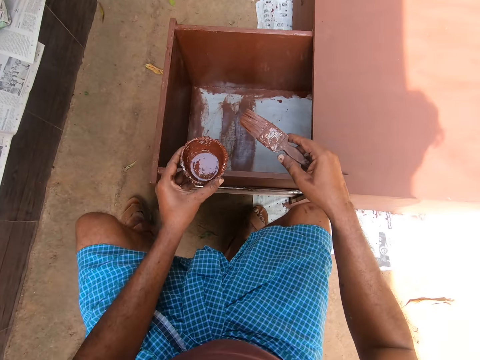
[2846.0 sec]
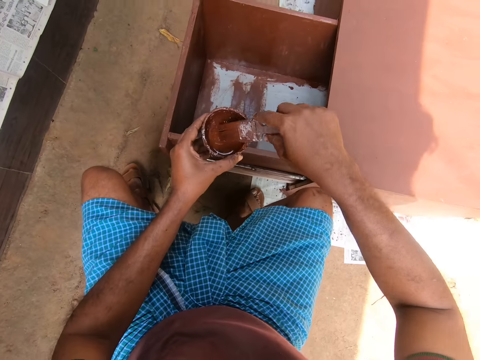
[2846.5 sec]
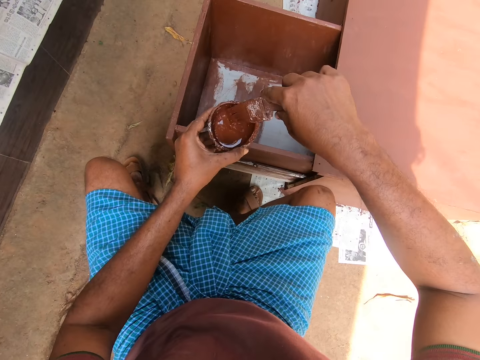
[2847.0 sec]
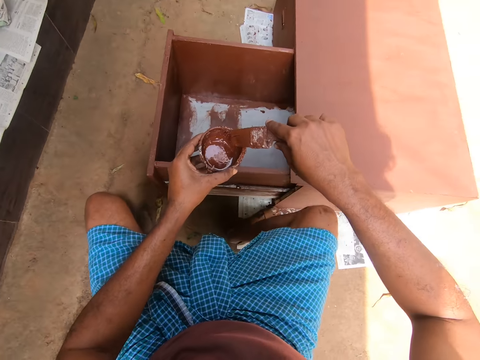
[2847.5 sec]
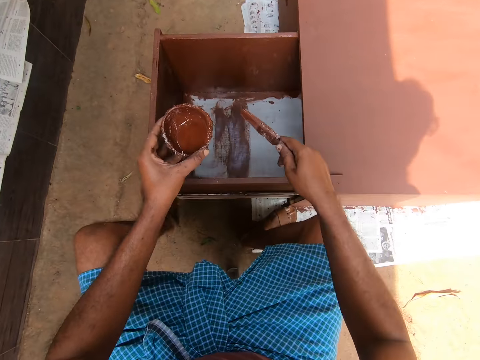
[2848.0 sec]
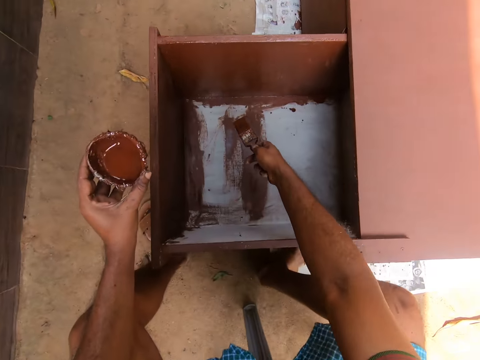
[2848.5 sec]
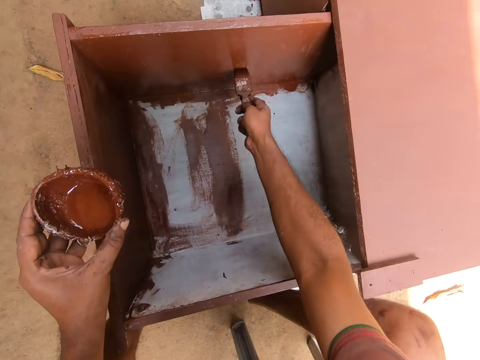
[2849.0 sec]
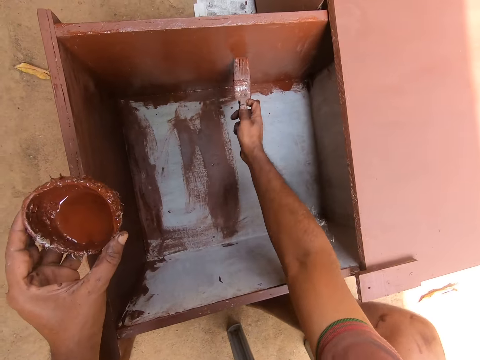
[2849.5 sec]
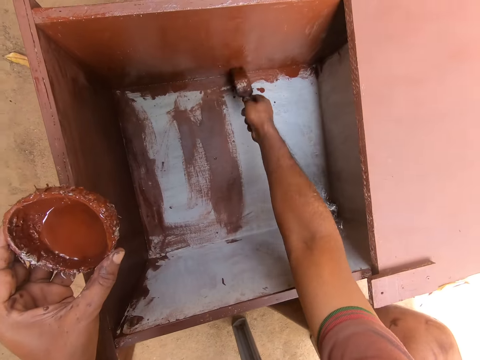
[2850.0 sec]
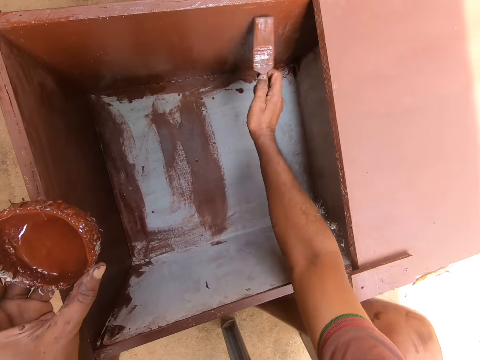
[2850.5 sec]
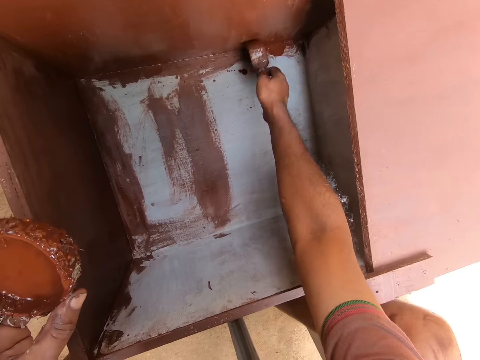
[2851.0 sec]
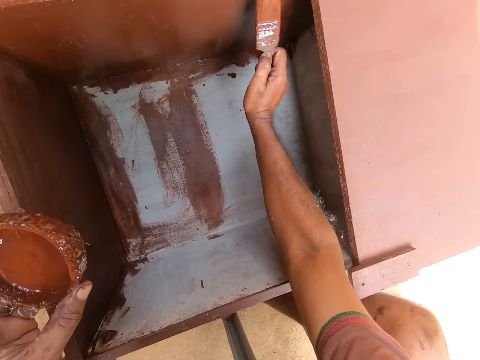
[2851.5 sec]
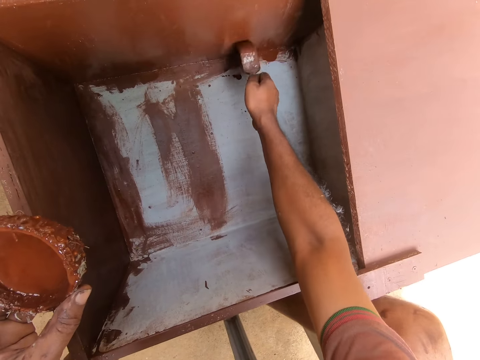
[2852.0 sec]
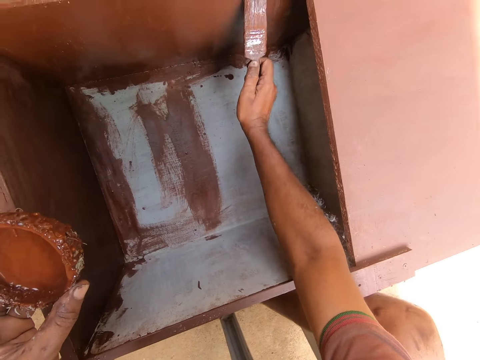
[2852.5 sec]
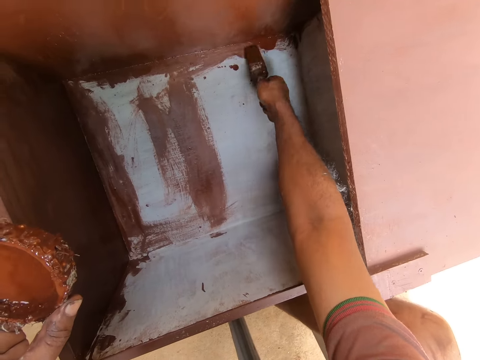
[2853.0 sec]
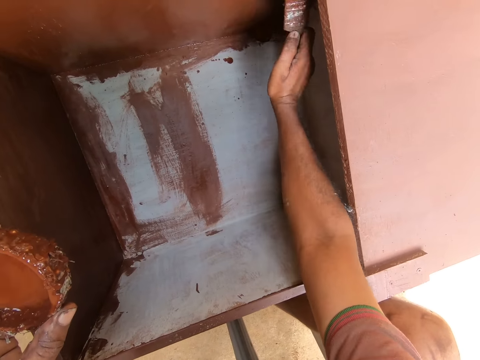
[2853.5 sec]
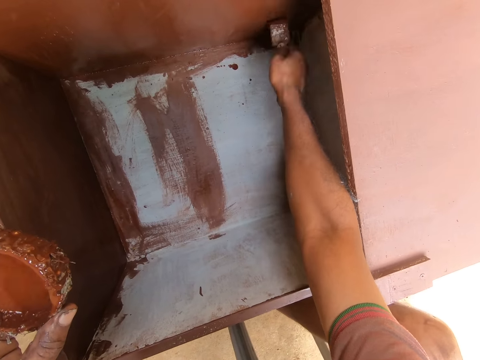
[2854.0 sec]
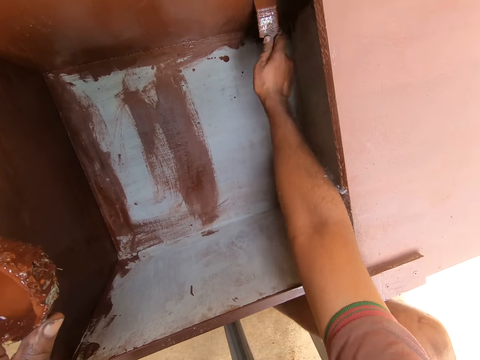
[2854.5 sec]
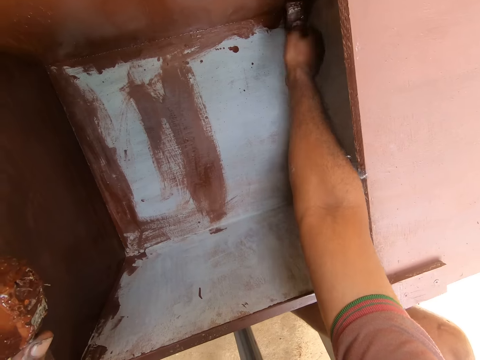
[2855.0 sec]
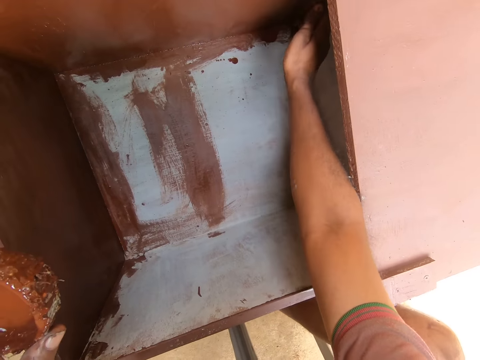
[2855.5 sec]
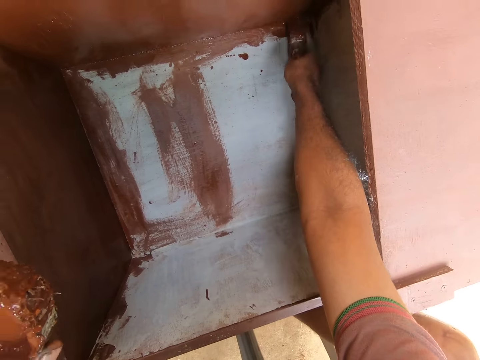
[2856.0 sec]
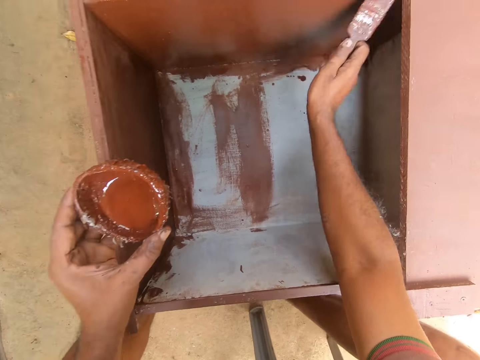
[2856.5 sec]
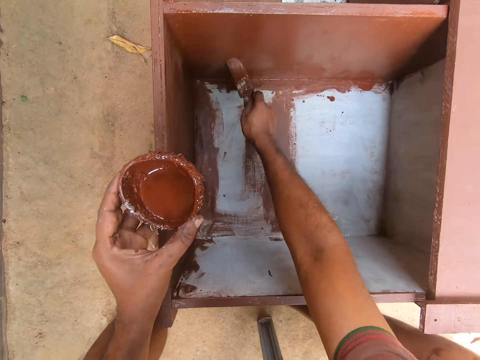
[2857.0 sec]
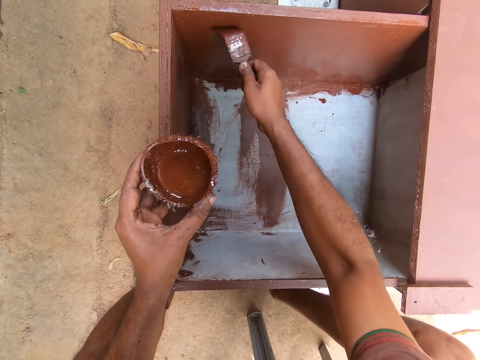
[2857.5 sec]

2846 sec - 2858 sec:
The camera wearer takes paint from the cup of paint with the paint brush in his hand. He paints the inner part of the drawer with the paint brush.

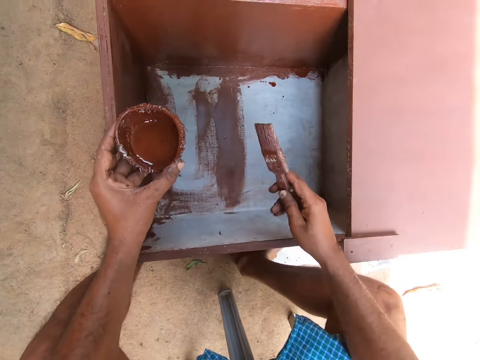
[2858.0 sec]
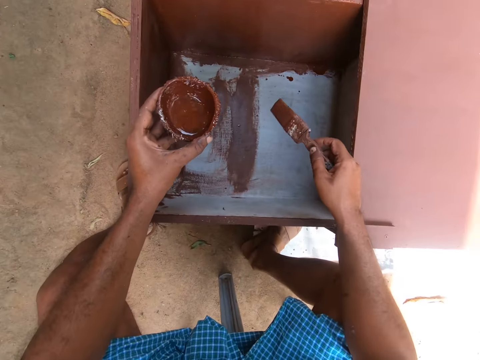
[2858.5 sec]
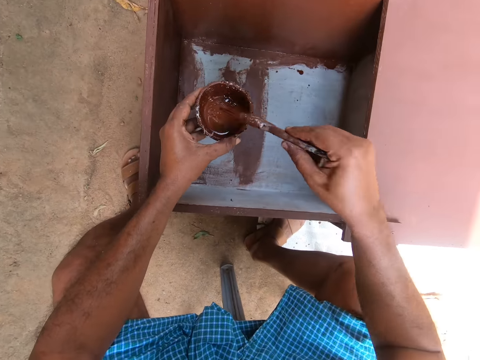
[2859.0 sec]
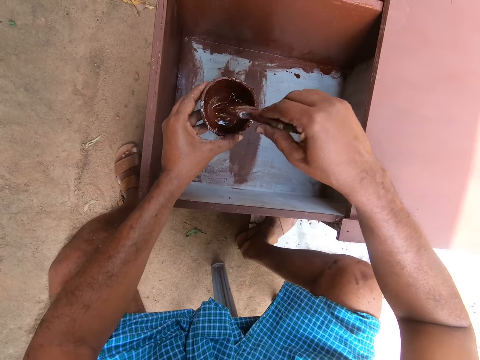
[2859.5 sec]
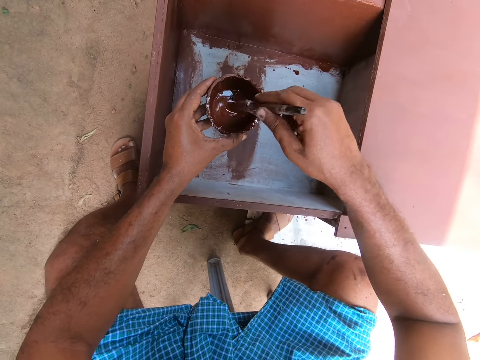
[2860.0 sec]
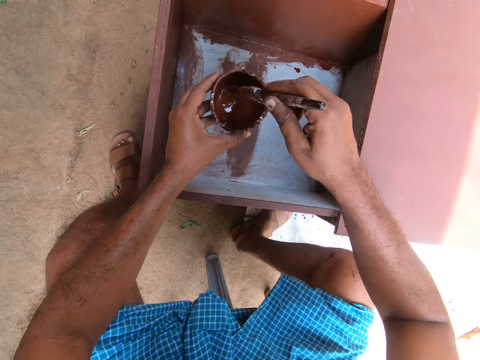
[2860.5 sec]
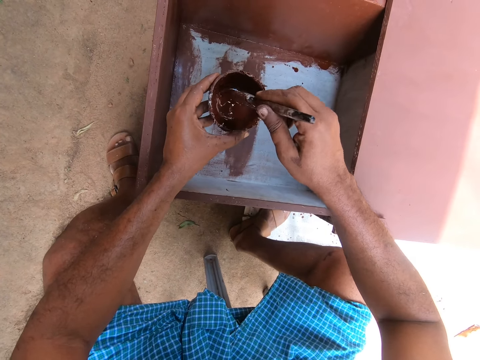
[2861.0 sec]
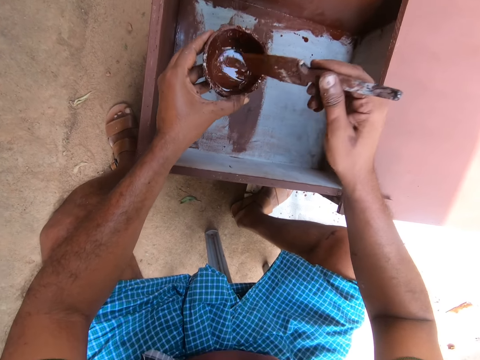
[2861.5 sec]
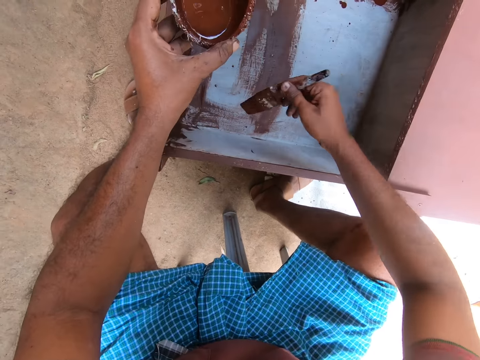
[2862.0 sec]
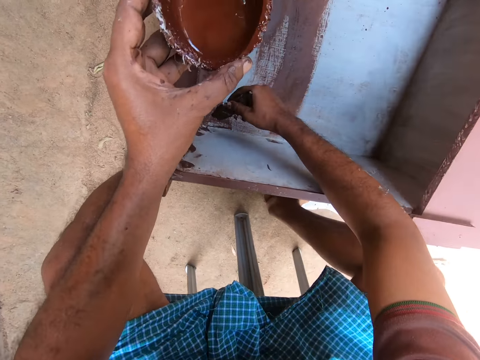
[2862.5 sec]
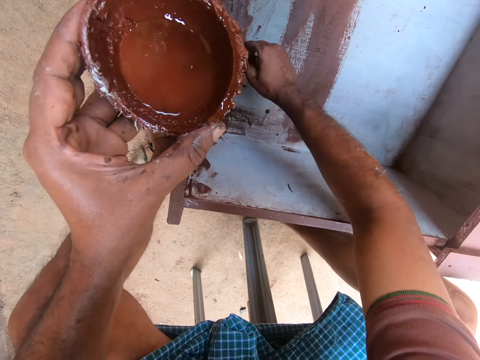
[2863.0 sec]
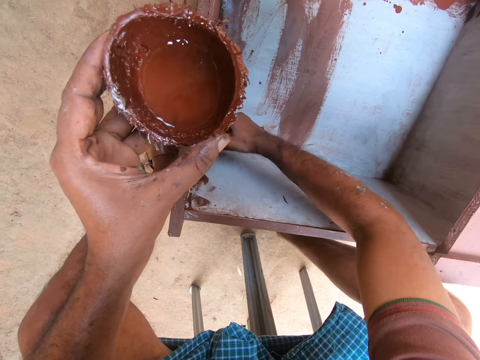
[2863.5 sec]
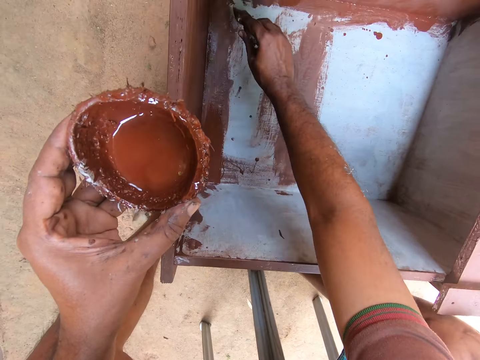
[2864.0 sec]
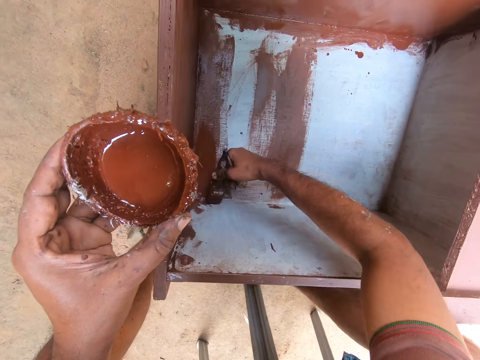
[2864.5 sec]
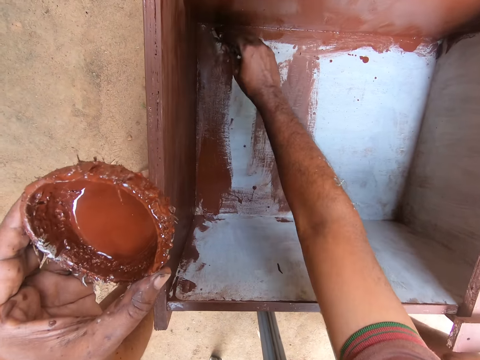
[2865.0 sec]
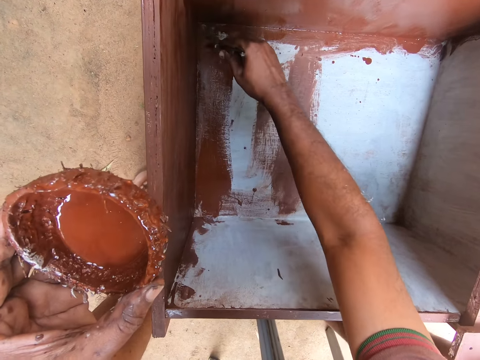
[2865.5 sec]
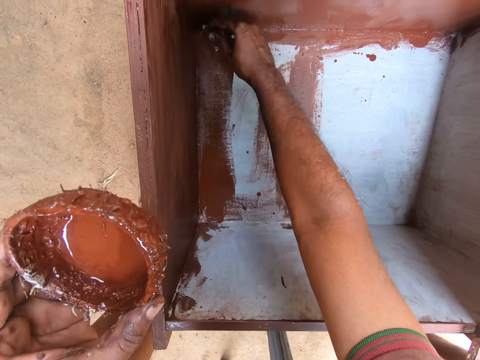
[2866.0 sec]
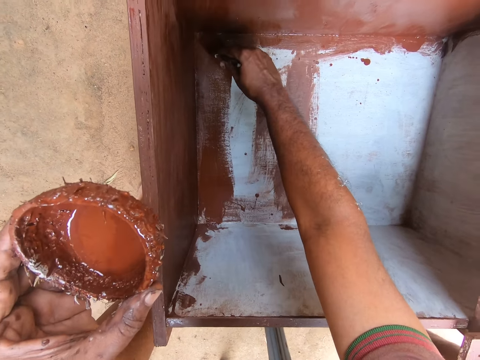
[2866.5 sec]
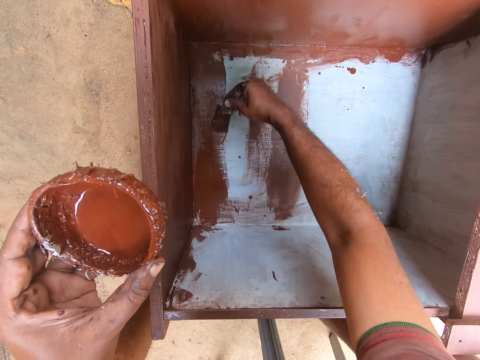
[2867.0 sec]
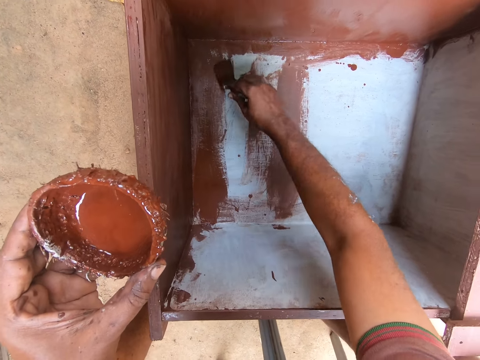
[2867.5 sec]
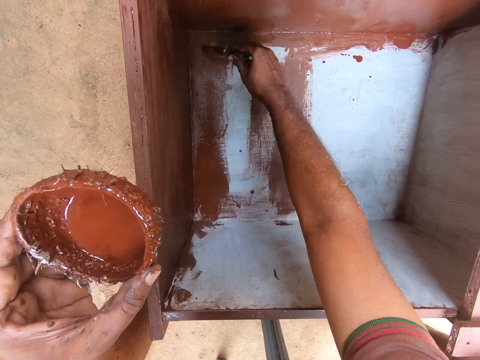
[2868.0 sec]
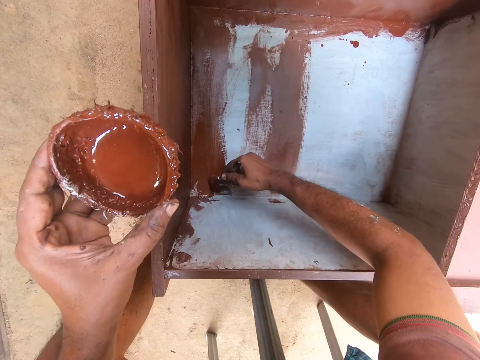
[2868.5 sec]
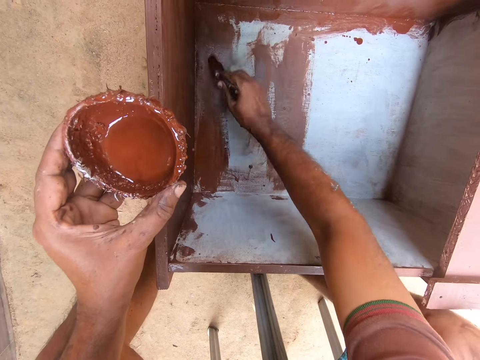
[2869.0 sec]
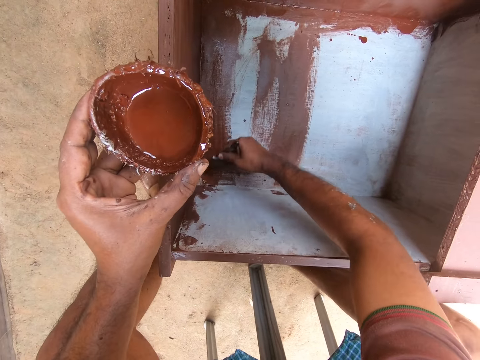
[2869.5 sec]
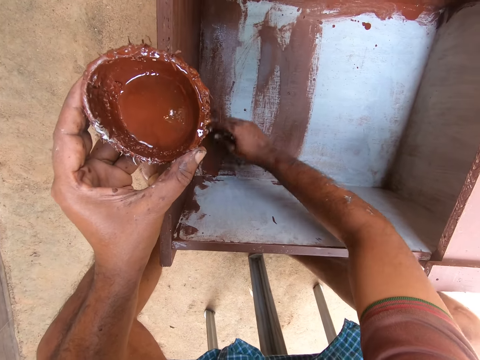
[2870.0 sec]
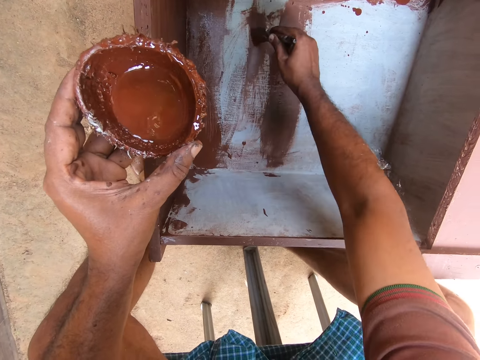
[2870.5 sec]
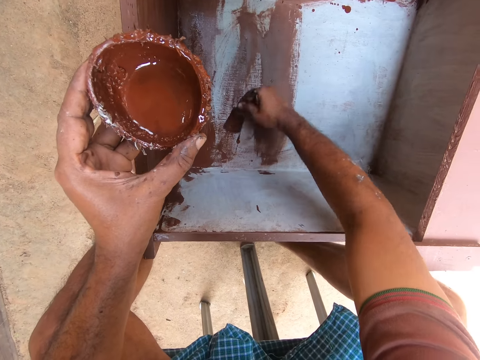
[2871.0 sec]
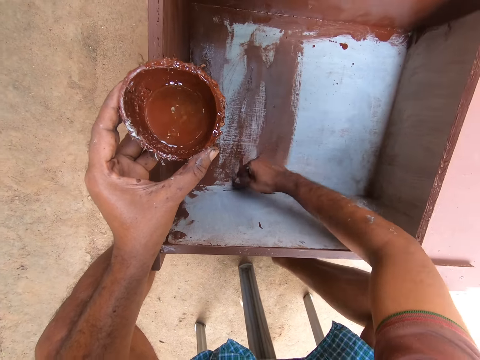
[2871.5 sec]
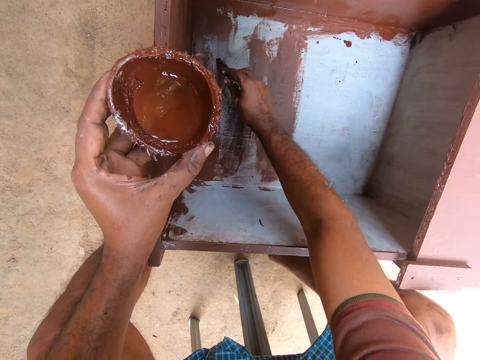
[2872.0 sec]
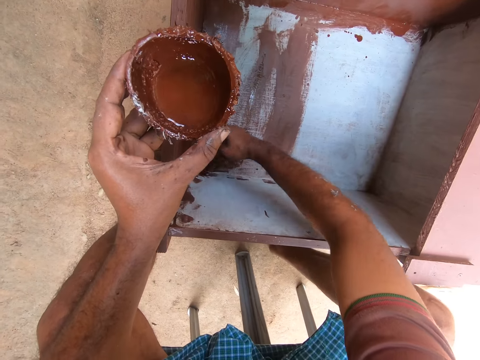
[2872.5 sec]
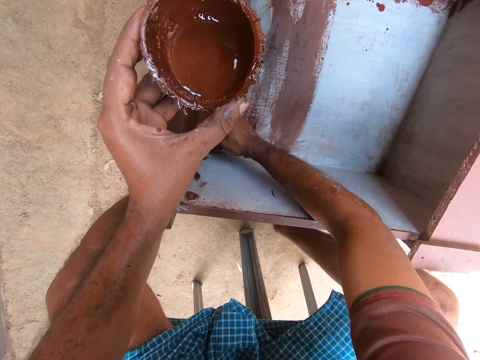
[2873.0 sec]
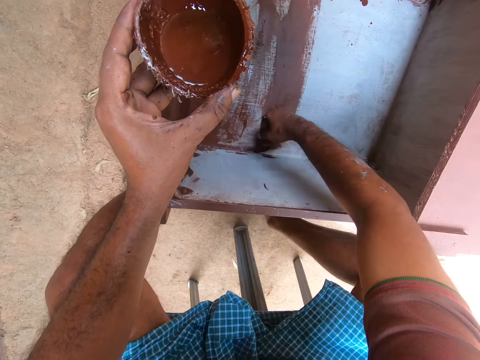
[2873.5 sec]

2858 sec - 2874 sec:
The camera wearer takes paint from the cup of paint with the paint brush in his hand. He paints the inner part of the drawer with the paint brush.
